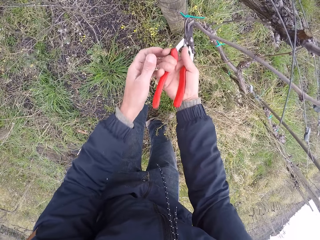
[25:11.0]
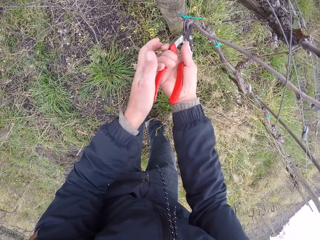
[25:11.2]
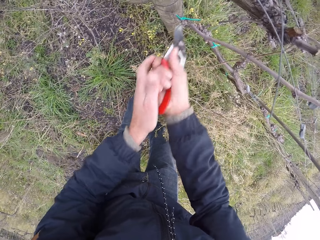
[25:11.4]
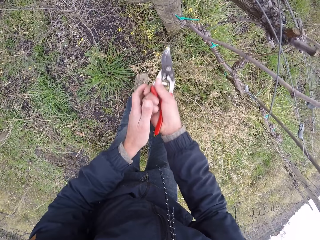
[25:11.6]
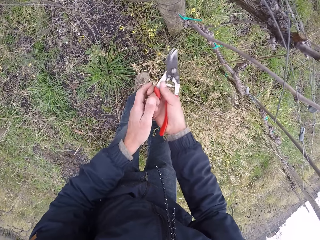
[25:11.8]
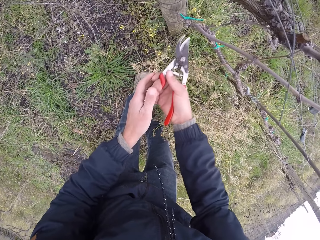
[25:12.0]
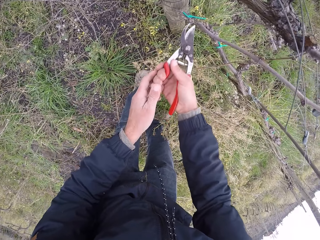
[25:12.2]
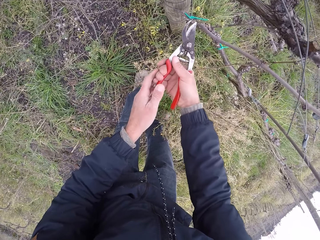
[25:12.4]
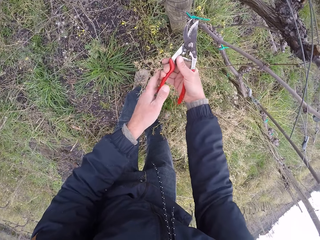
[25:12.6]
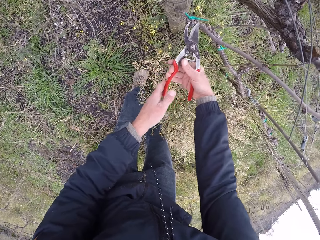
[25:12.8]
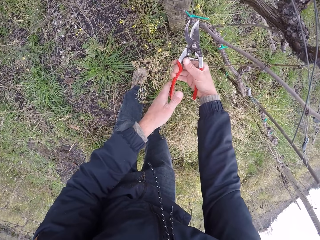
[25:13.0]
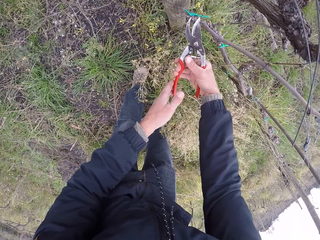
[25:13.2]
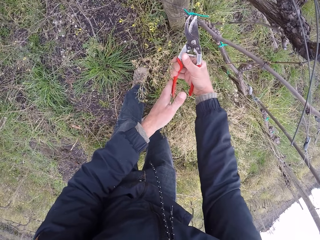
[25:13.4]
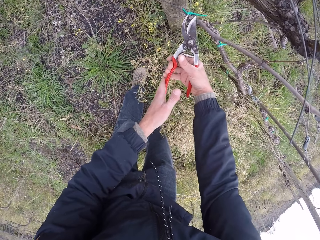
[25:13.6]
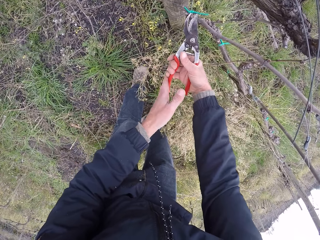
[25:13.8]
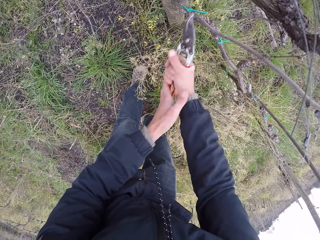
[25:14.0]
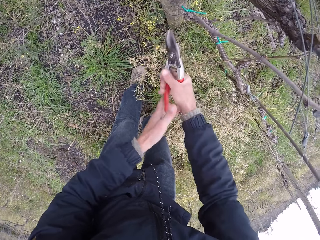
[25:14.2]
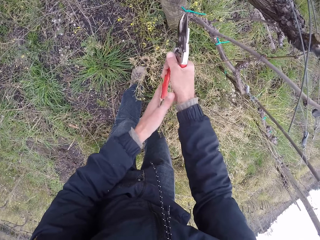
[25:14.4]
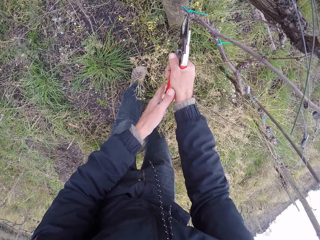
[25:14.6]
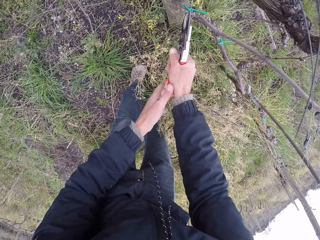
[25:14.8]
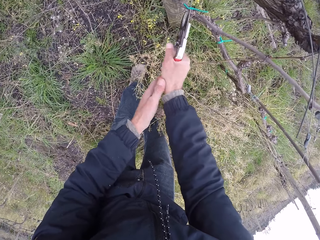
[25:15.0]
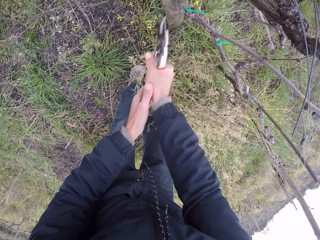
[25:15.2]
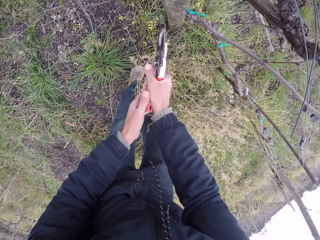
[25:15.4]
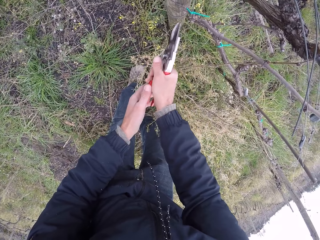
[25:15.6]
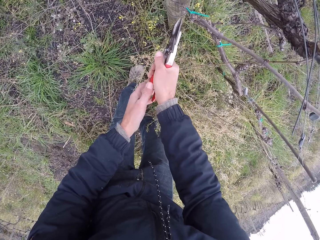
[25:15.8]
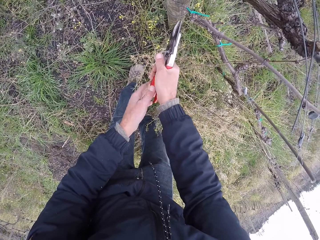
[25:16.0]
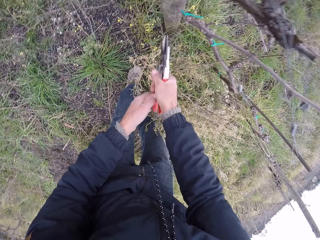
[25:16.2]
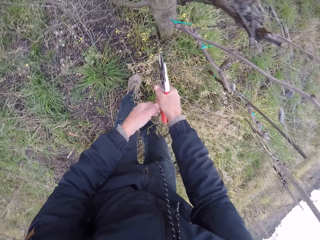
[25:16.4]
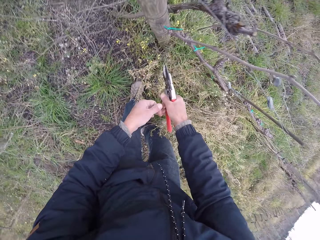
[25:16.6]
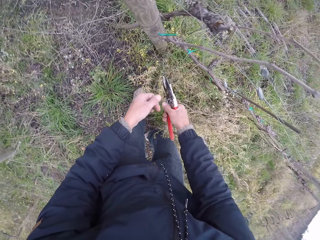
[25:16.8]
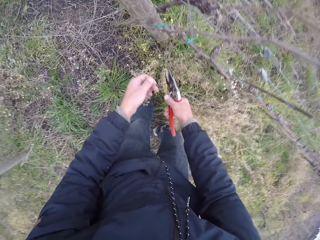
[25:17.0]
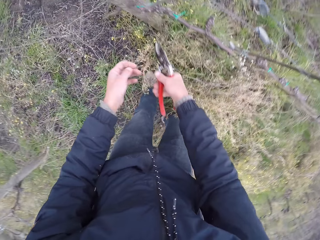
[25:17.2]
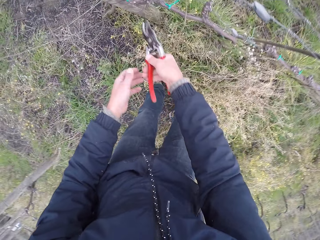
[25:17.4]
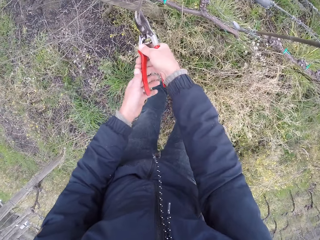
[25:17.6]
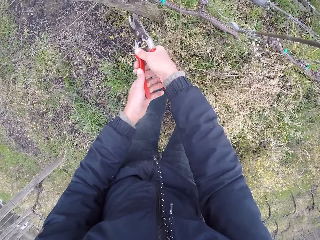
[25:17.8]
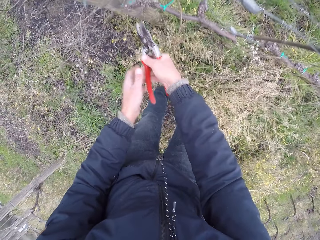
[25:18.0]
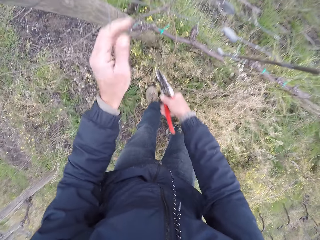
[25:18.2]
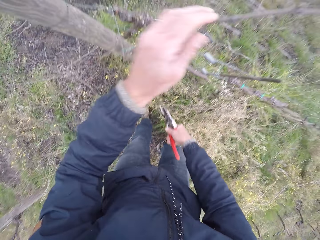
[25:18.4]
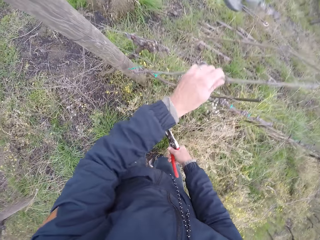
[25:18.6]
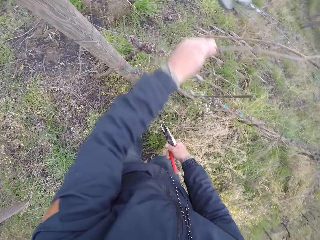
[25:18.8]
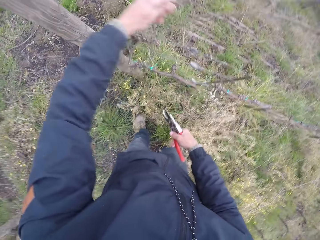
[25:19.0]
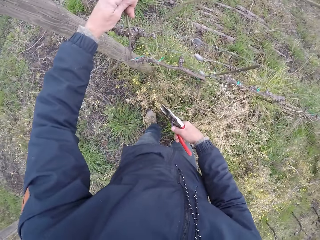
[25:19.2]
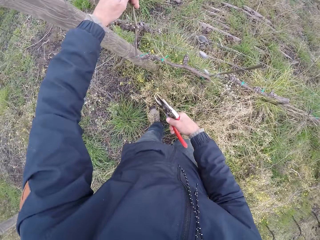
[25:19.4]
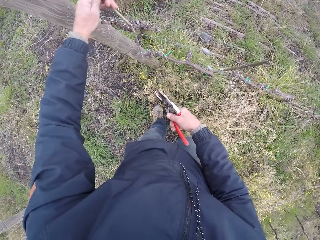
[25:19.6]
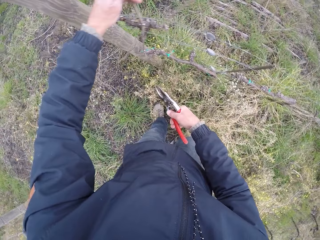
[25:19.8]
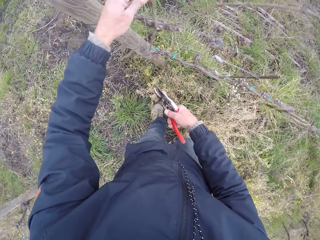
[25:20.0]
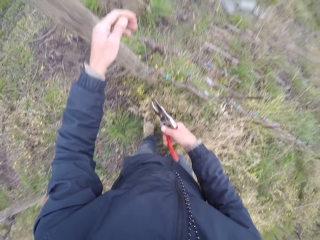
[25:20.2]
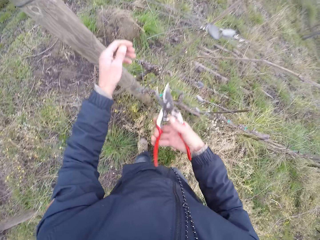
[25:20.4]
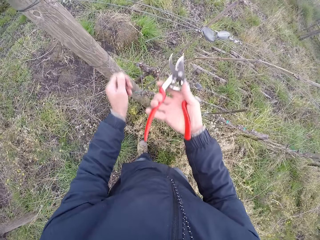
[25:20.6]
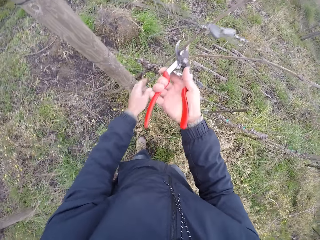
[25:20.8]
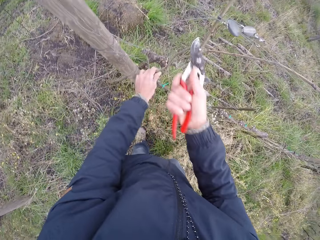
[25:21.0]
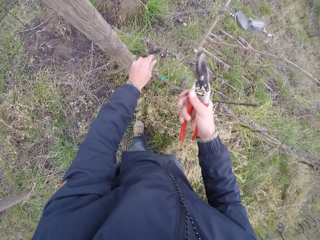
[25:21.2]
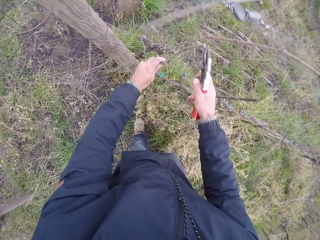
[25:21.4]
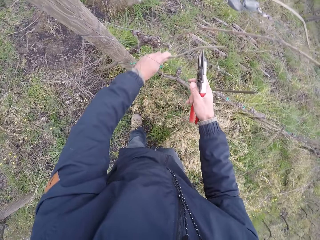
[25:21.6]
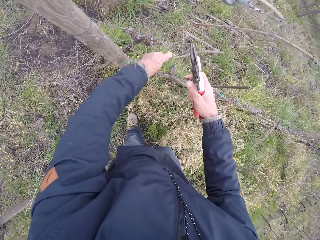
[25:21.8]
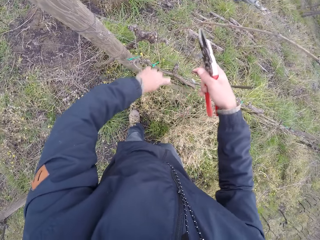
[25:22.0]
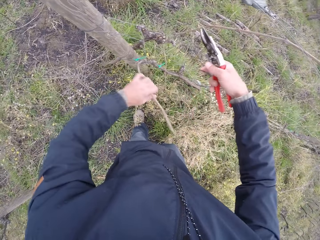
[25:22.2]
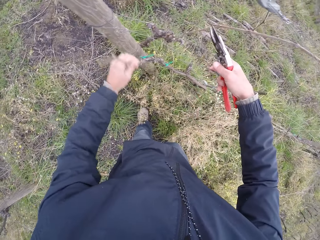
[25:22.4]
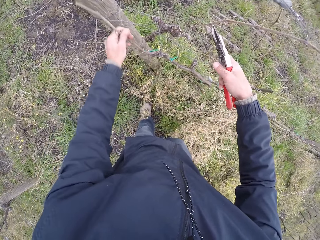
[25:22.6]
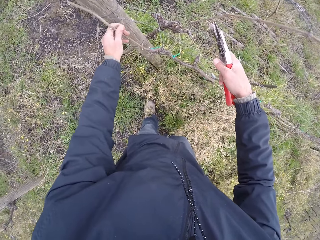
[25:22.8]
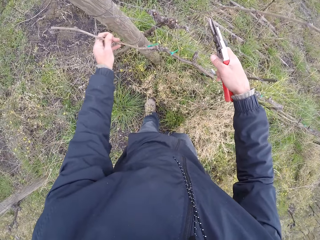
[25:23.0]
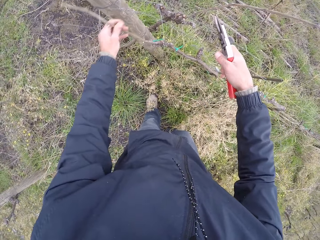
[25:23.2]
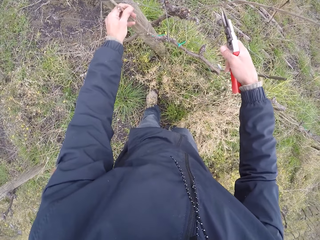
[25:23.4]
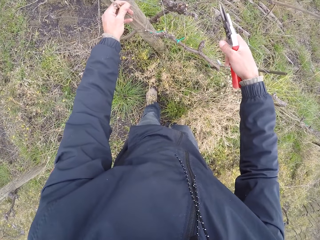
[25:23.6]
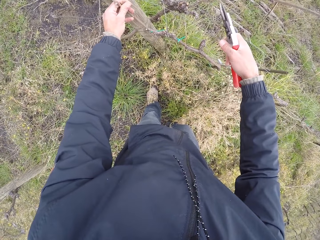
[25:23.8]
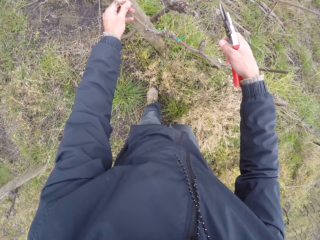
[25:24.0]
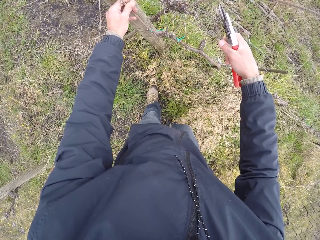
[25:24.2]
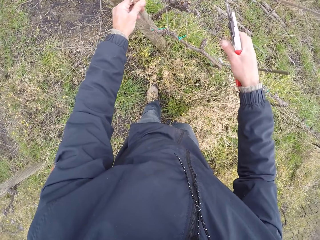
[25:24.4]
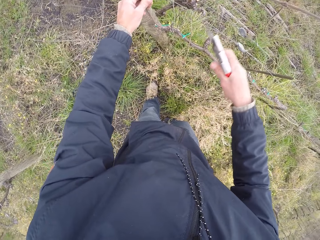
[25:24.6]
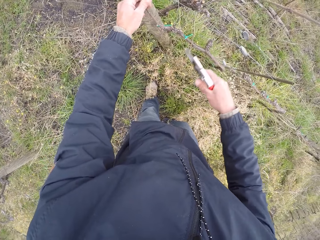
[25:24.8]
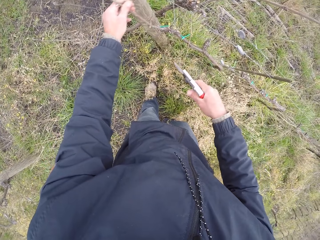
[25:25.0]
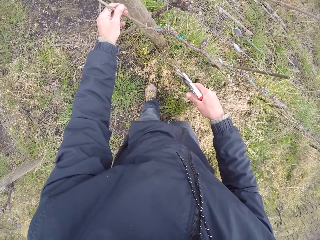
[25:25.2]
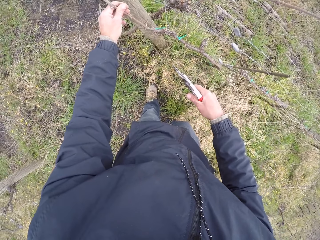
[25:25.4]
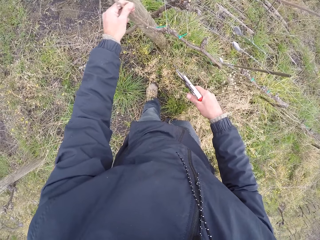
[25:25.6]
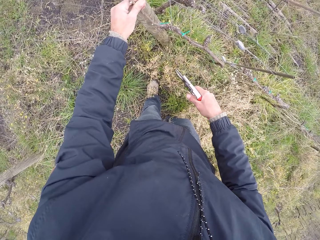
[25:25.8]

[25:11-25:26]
The camera wearer cuts the branch with the wire cutter in both hands. He cuts the branch with the wire cutter in both hands again. He pulls a branch from the wire with his left hand. He holds the branch on the fence. He cuts the branch with the wire cutter in his right hand. He pulls the branch from the wire with his left hand. He holds the branch on the fence.

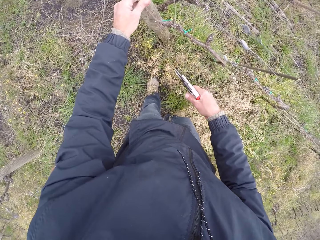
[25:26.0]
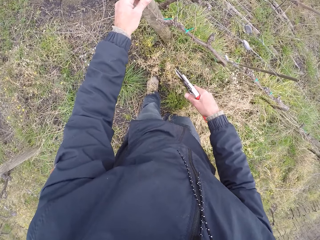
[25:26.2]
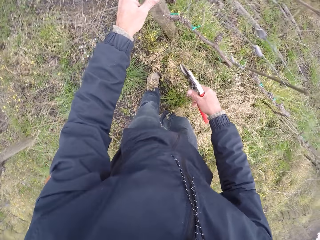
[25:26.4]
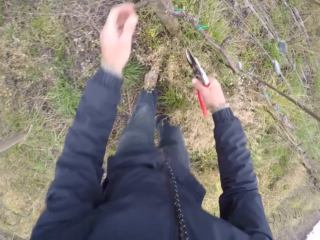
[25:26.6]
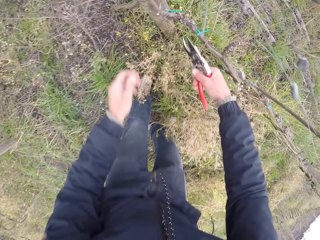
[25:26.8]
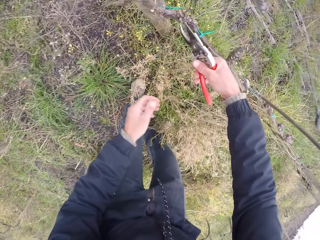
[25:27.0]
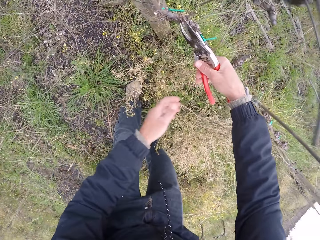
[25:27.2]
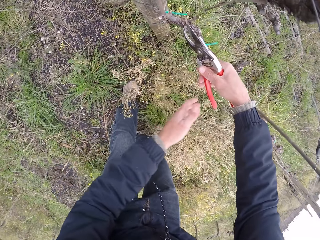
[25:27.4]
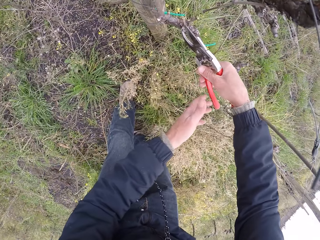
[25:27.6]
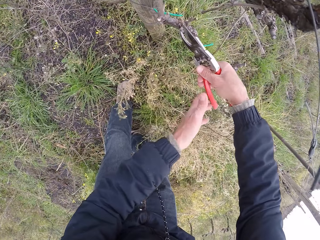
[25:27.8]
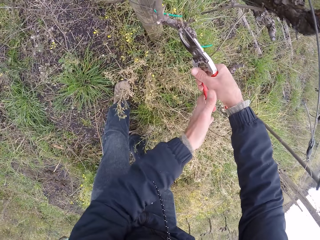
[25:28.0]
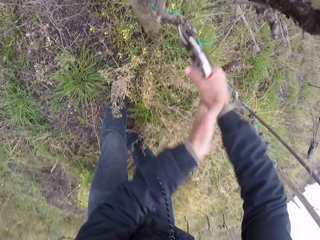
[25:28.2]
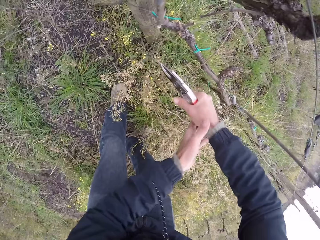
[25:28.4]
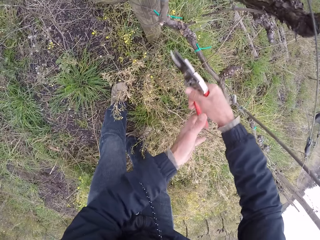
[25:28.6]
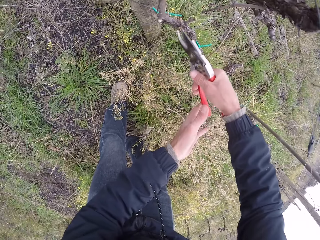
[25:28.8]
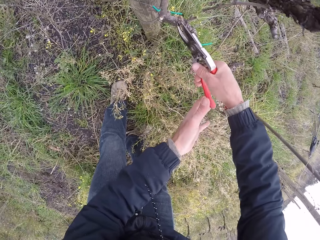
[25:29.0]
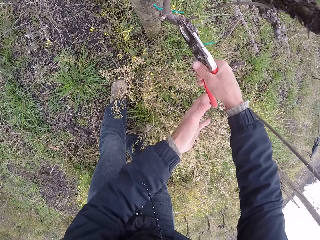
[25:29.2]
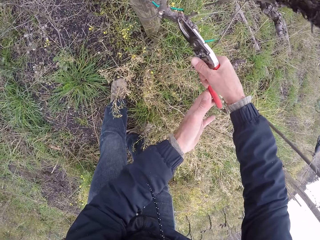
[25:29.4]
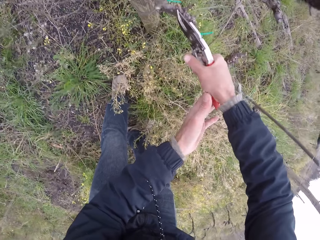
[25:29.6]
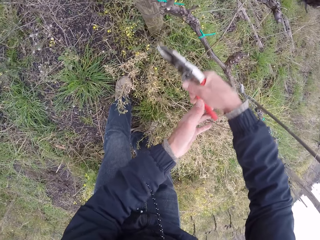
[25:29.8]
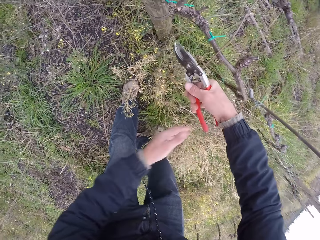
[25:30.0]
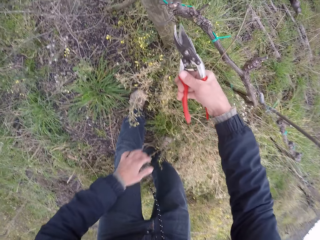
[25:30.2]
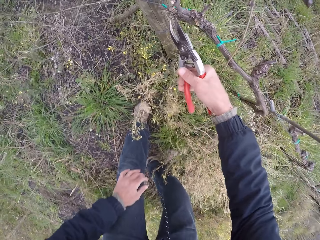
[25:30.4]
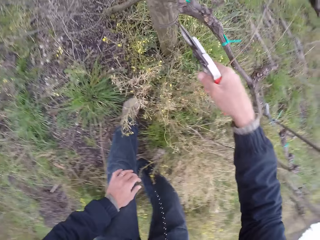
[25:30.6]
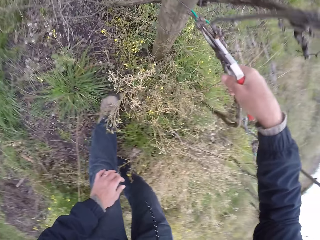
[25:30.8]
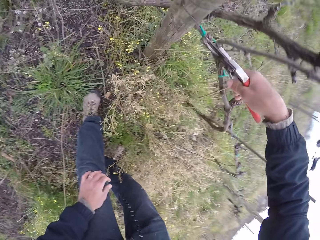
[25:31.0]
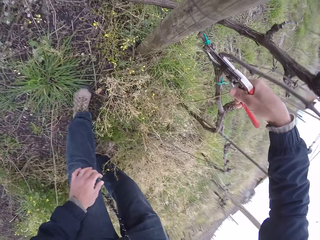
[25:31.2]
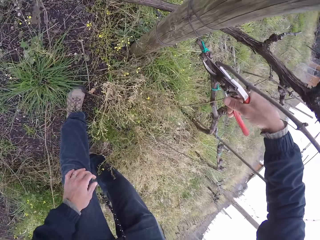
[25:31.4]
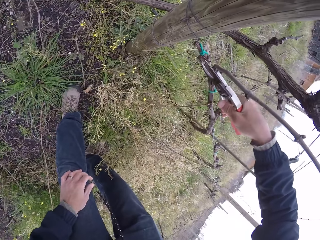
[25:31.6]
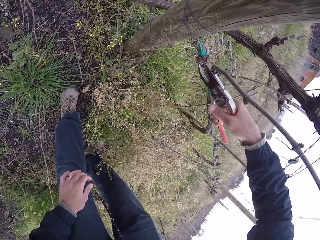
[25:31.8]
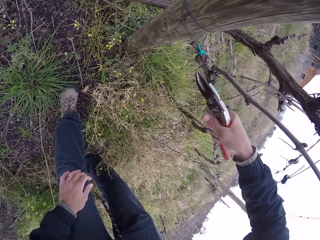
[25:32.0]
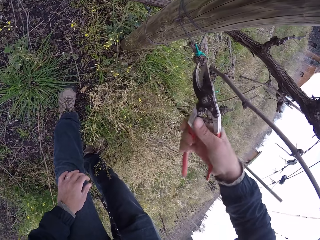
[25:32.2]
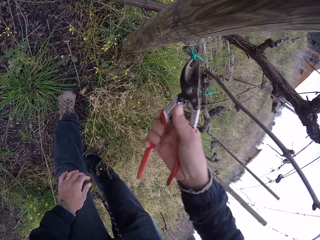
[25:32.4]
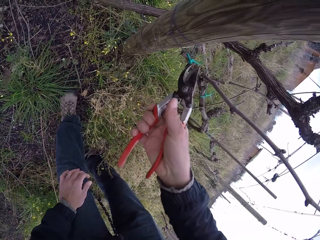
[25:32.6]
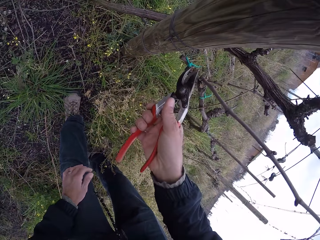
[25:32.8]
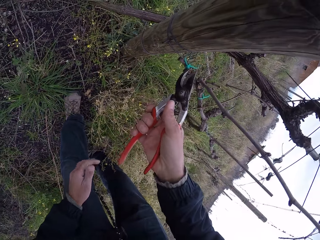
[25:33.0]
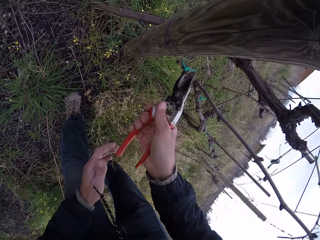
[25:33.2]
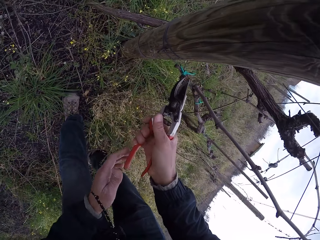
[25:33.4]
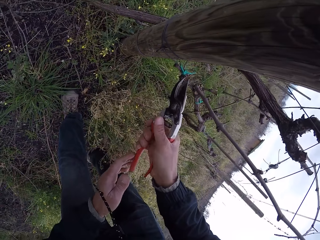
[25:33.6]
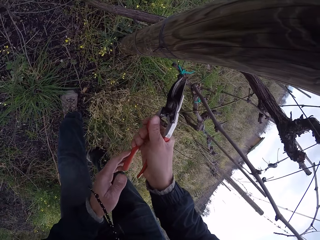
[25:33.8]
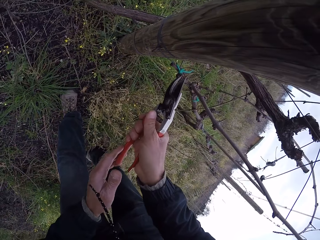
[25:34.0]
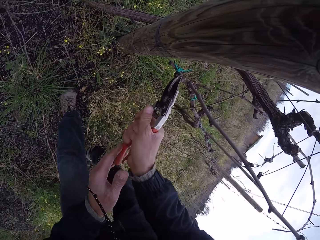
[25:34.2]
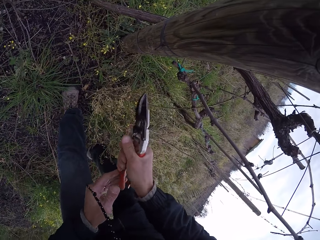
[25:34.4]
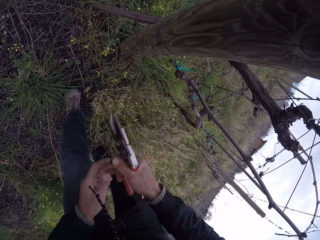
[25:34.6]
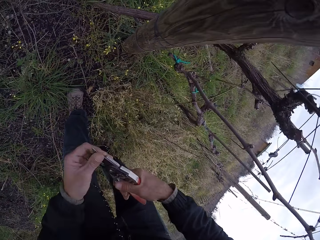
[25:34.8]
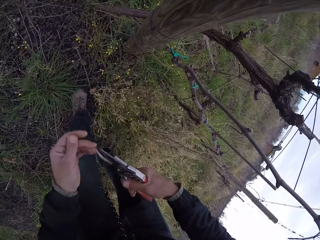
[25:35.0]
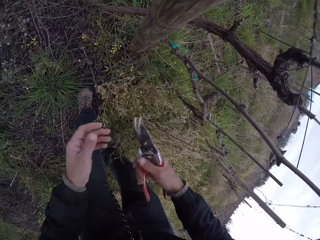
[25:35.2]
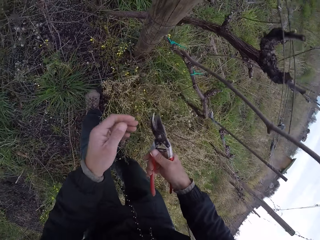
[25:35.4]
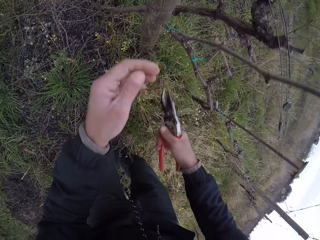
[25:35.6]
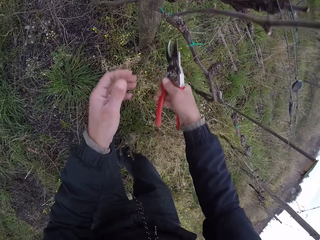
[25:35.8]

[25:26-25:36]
The camera wearer places the wire cutter on the branch with his right hand. He cuts the branch with the wire cutter in both hands. He places the wire cutter on the branch with his right hand. He cuts the branch with the wire cutter in both hands. He places the wire cutter on the branch with his right hand. He cuts the branch with the wire cutter in both hands. He places the wire cutter on the branch with his right hand. He cuts the branch with the wire cutter in both hands. He cleans the wire cutter in his right hand with his left hand.
